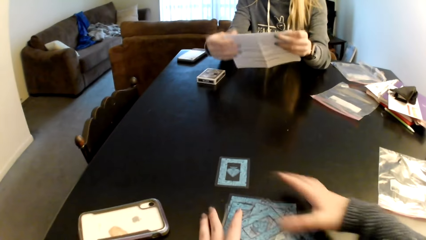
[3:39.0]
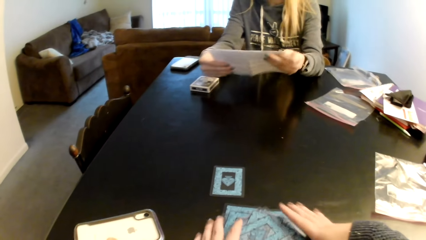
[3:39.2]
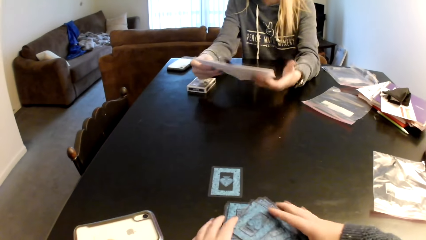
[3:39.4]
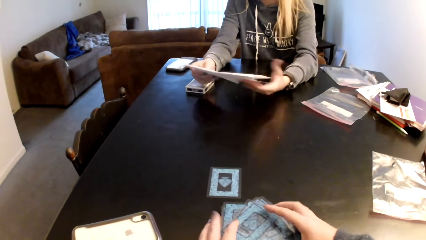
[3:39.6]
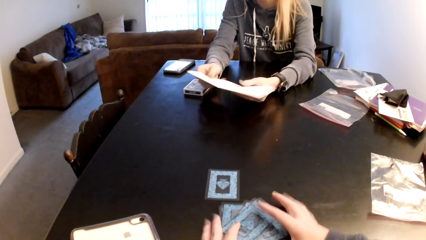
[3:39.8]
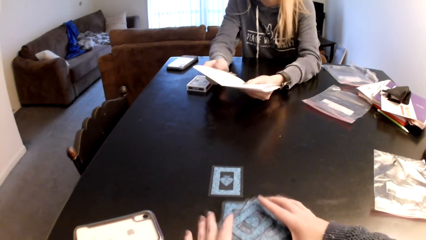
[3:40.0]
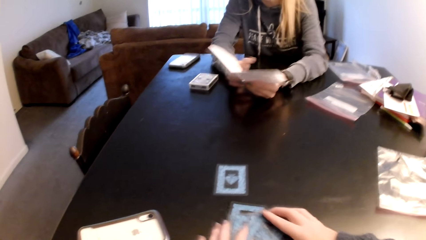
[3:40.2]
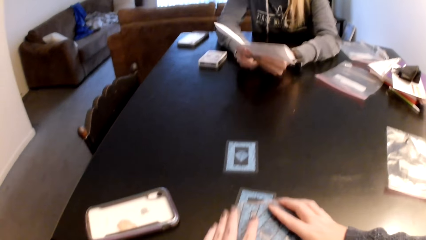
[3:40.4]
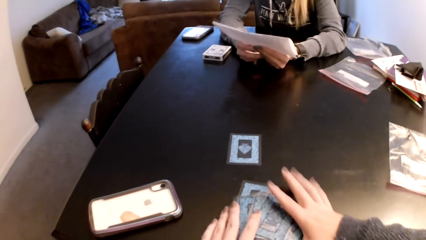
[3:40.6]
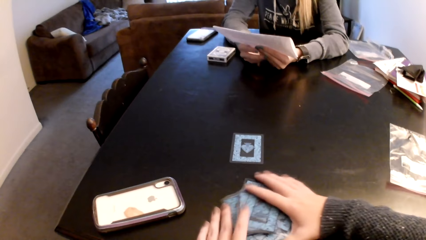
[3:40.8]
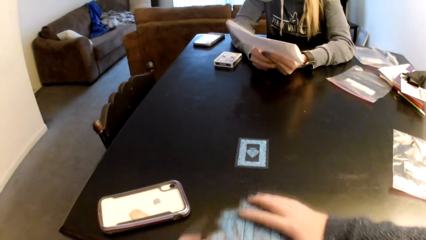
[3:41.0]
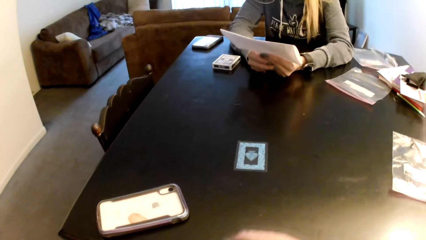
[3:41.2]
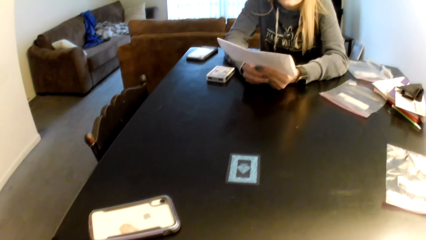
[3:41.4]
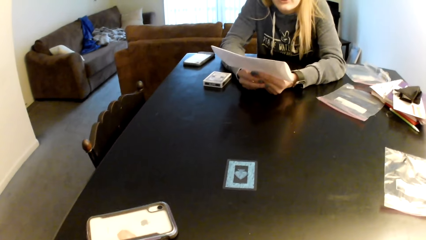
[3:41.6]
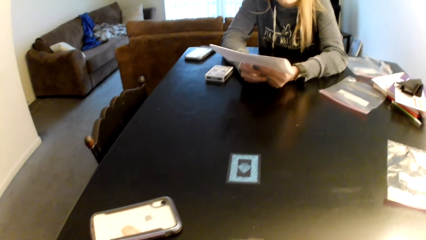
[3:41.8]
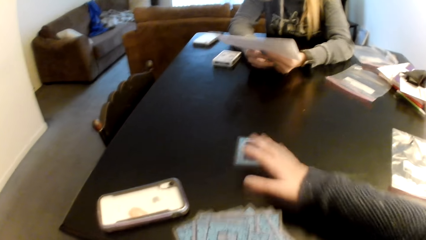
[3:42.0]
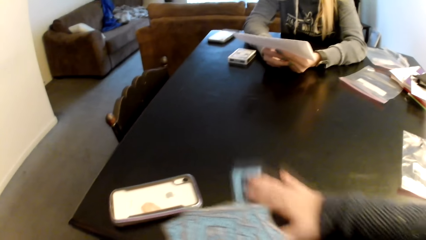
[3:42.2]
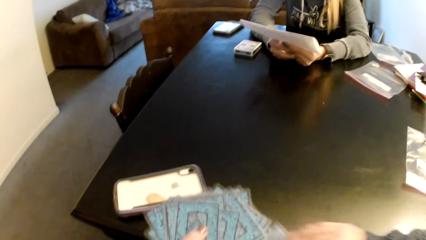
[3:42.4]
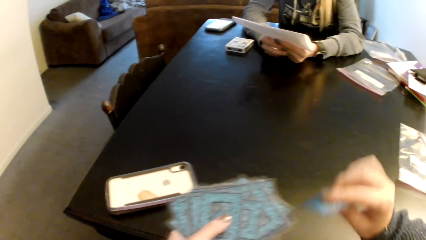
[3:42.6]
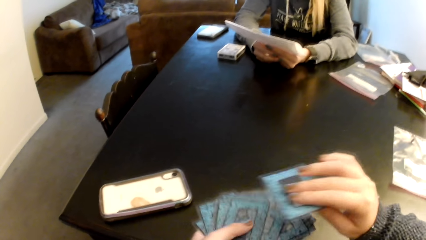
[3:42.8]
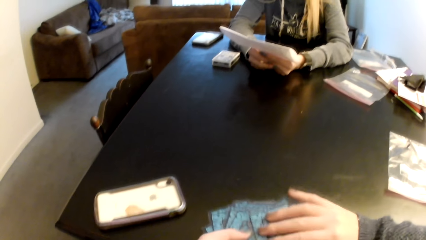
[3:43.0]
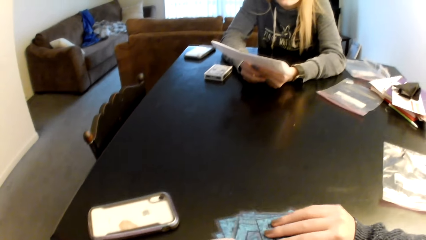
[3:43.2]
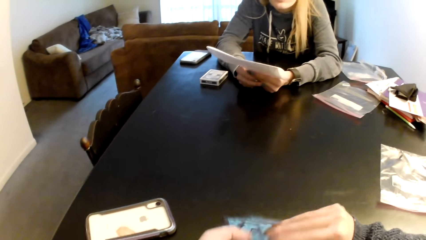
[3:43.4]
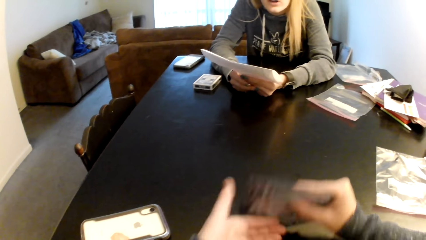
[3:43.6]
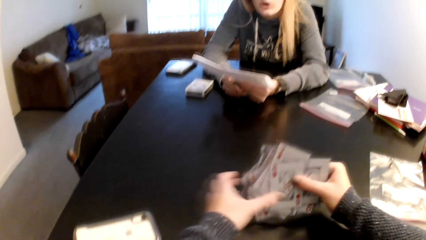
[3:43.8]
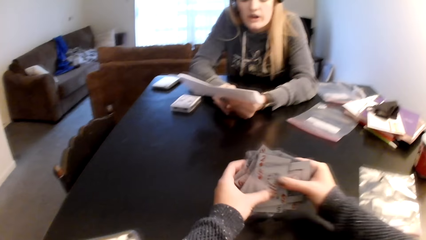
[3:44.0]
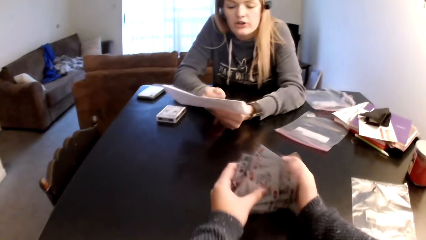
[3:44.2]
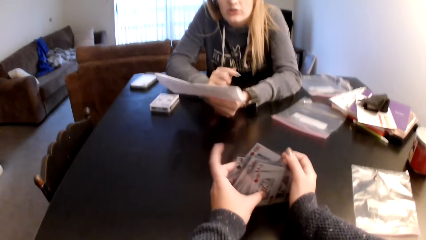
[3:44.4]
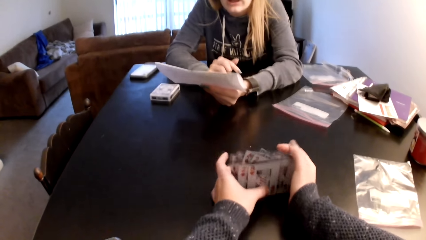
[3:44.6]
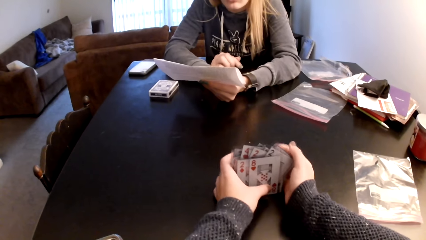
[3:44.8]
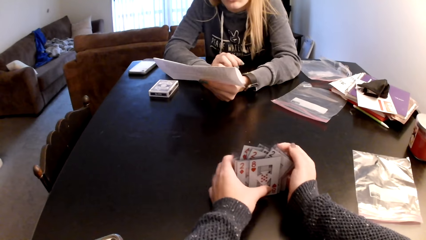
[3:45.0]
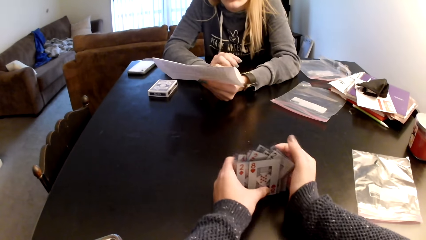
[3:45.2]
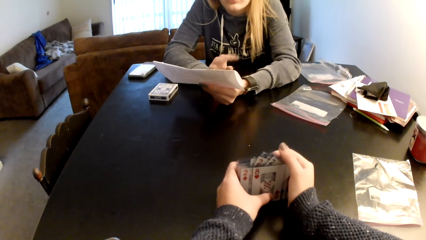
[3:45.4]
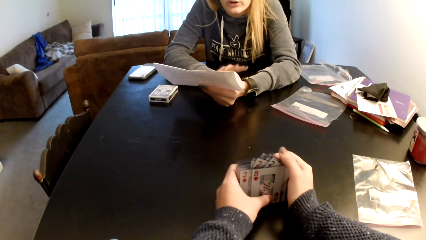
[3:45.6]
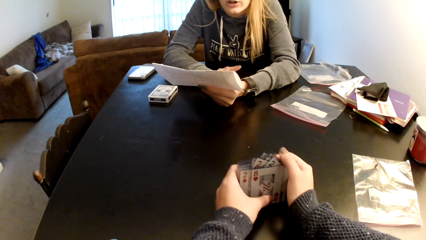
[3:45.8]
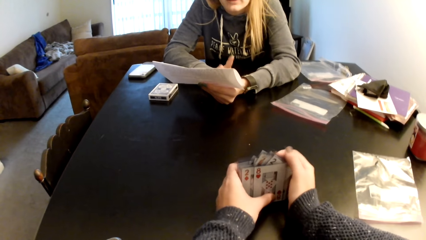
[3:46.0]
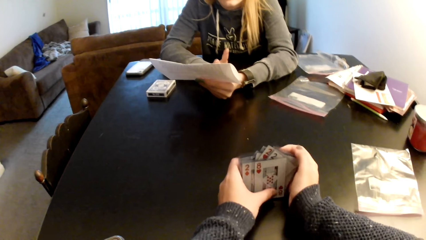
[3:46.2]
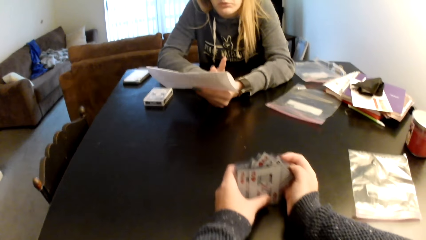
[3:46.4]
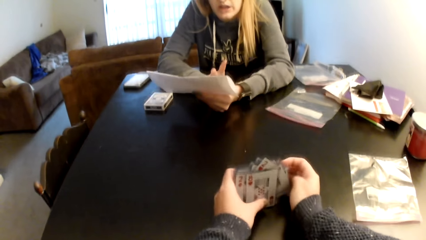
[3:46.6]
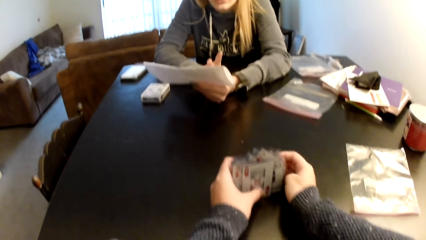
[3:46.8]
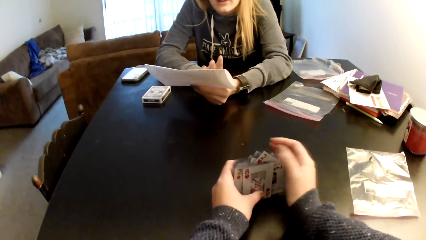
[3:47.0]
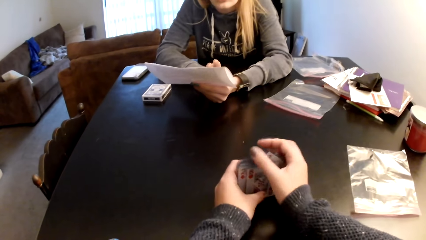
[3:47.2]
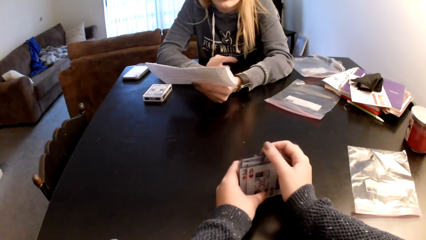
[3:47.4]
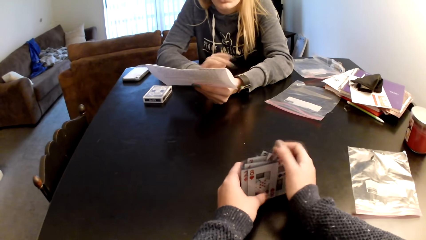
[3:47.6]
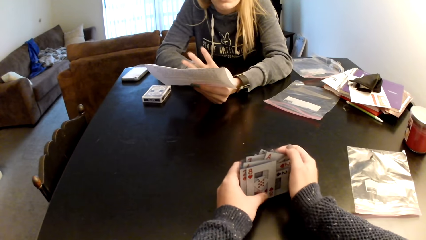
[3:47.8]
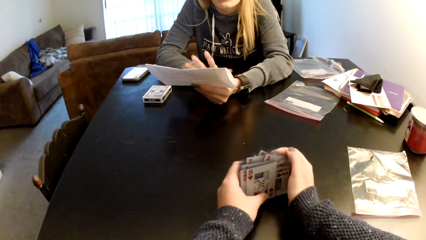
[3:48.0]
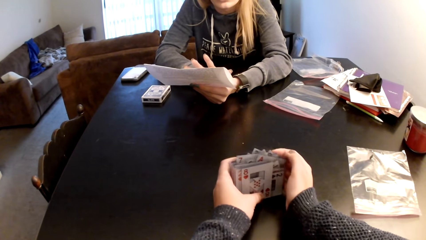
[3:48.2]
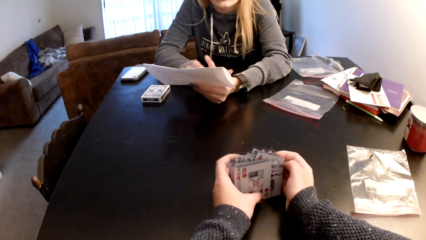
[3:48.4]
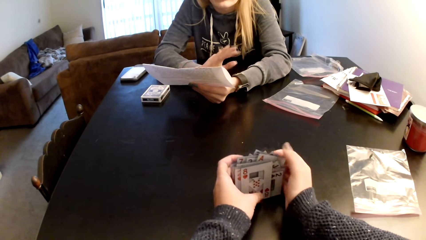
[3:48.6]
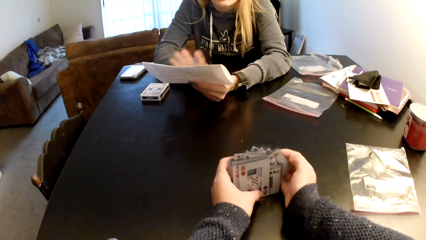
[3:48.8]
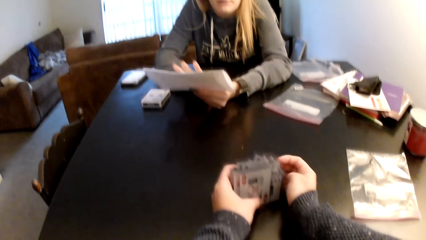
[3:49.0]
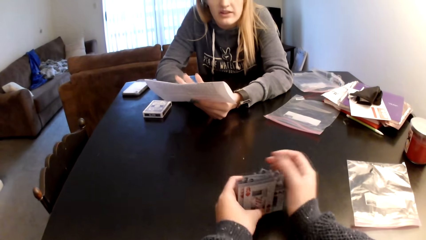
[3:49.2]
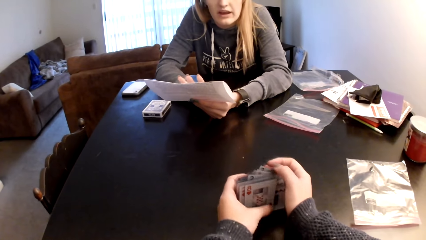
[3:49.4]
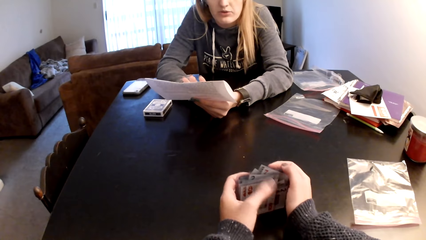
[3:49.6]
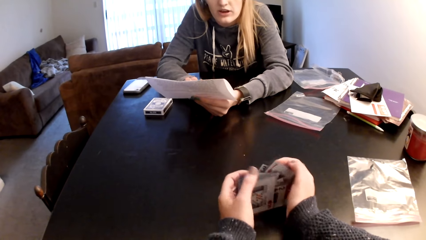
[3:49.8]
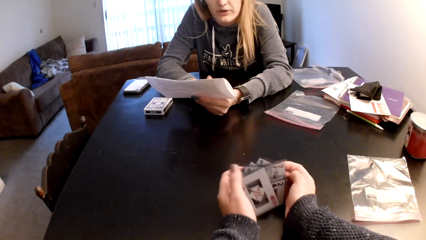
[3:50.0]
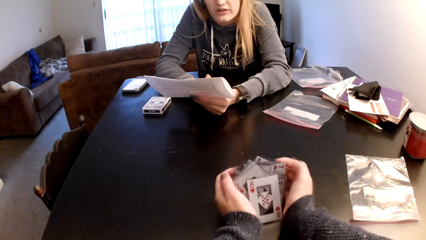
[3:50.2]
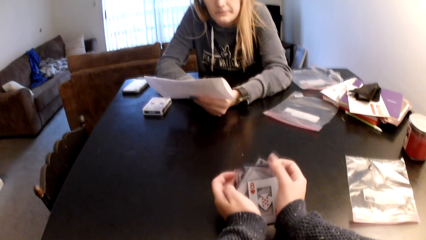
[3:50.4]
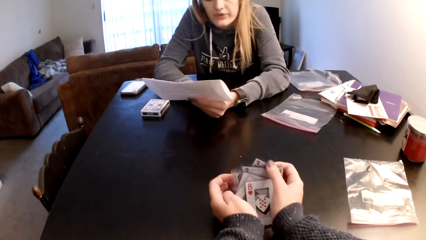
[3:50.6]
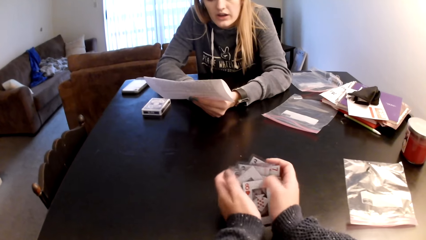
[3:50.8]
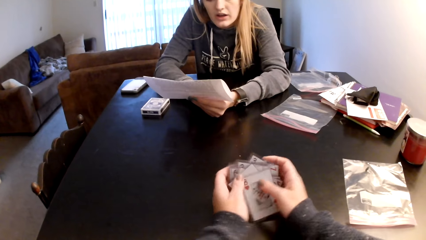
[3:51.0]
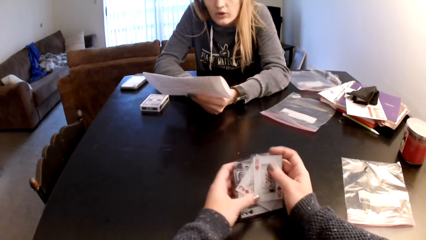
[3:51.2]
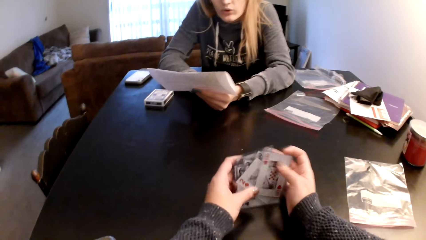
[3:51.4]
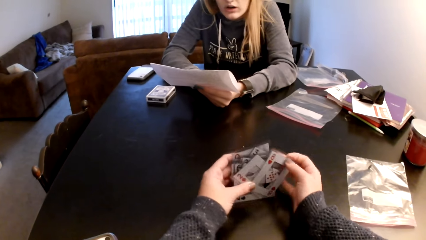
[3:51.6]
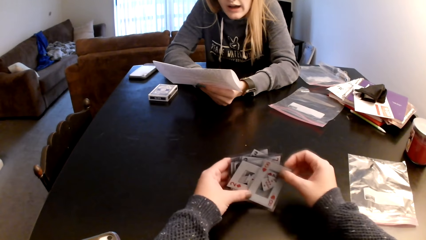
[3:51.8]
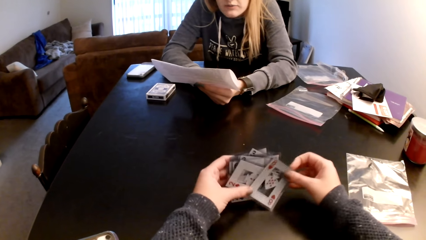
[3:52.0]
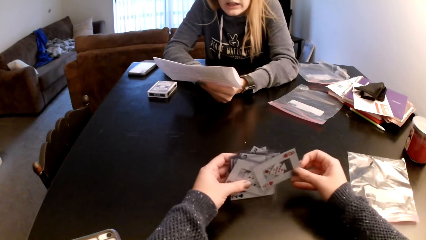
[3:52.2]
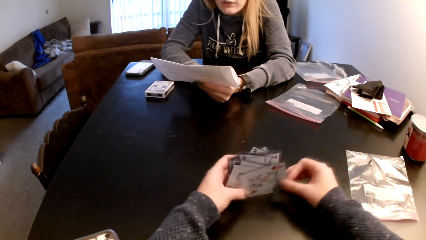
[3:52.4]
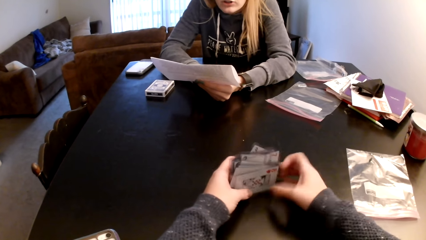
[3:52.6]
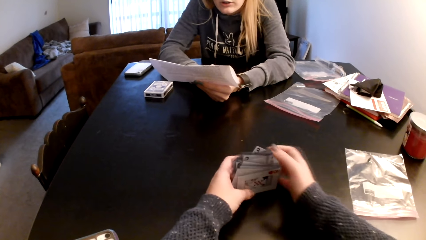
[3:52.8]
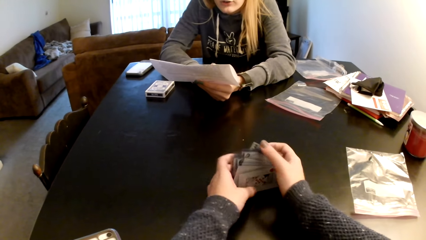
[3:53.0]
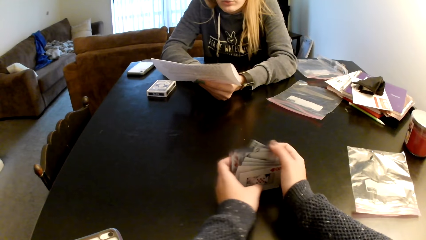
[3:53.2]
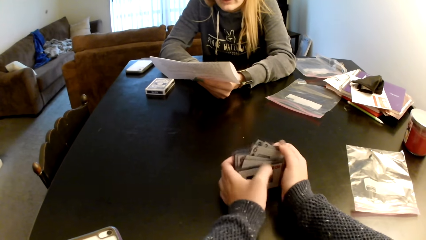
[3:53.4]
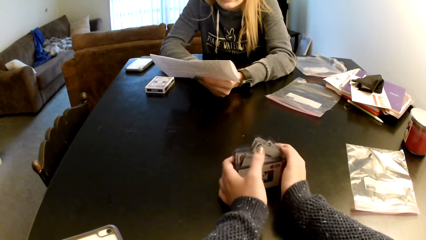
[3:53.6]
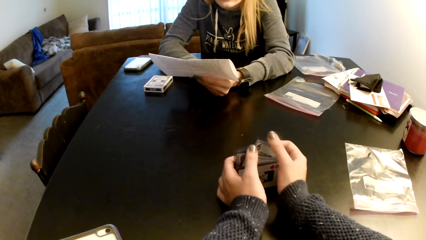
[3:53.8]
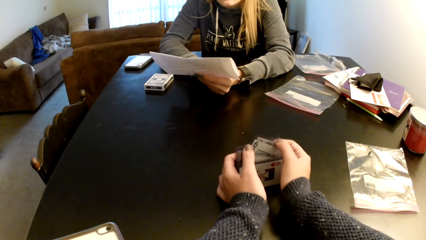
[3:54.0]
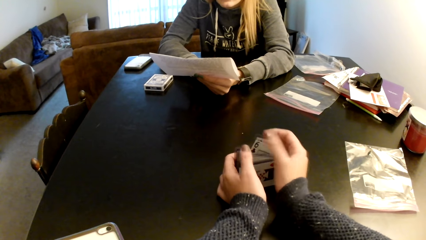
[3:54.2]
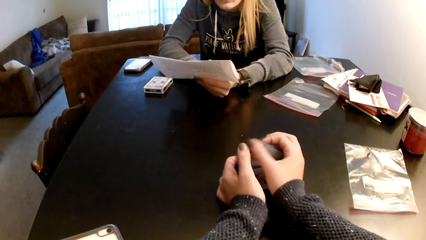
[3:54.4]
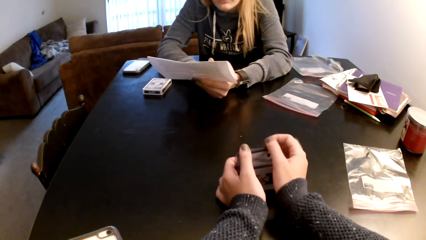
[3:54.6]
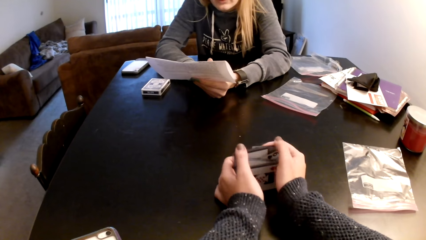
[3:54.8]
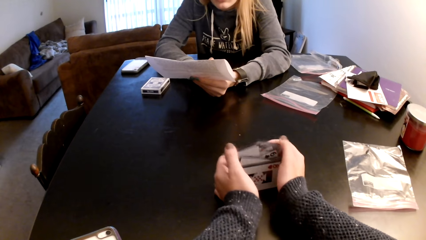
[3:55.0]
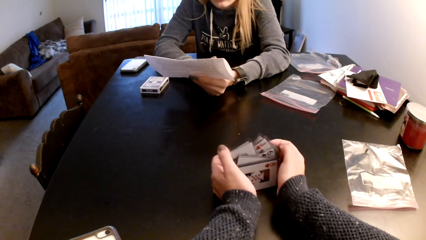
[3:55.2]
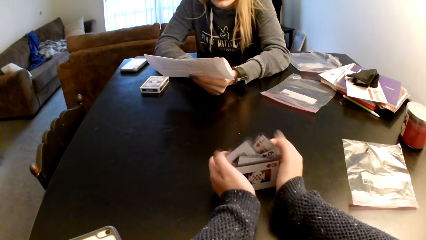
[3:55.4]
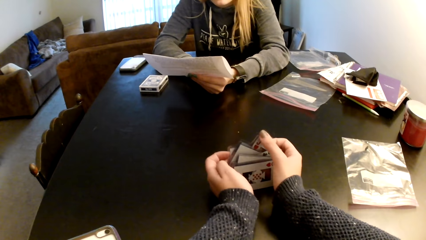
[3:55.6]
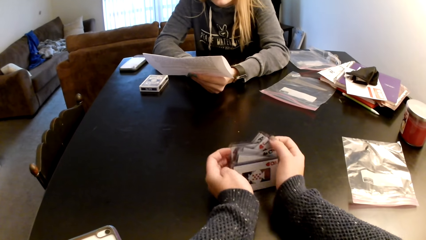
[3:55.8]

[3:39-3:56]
A woman folds a paper with both hands. The camera wearer collects the cards with both hands. They adjust the cards on a table. They pick up the cards from the table. They align the cards with both hands. They adjust the cards on the table. The woman holds a piece of paper. The camera wearer adjusts the cards on the table.
